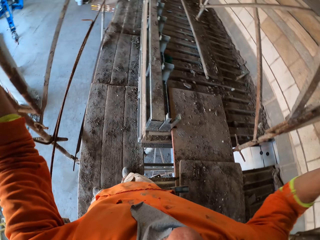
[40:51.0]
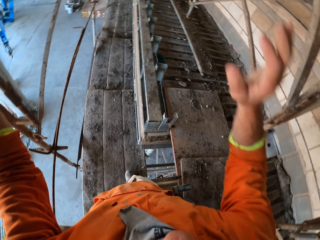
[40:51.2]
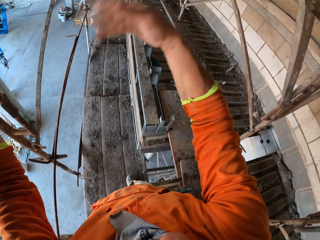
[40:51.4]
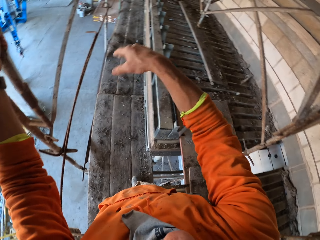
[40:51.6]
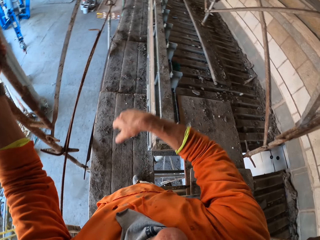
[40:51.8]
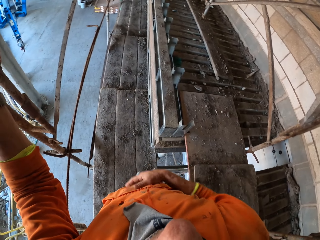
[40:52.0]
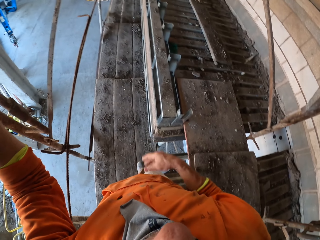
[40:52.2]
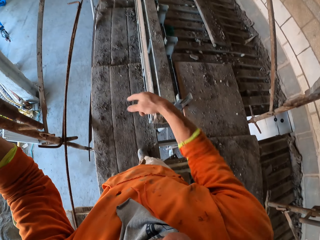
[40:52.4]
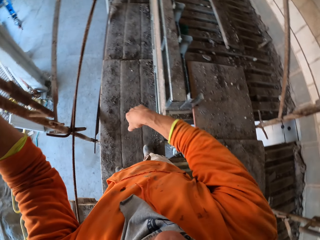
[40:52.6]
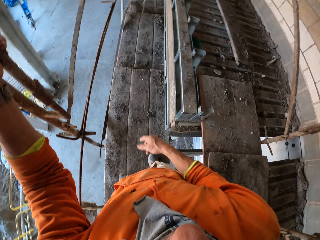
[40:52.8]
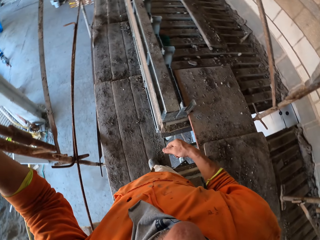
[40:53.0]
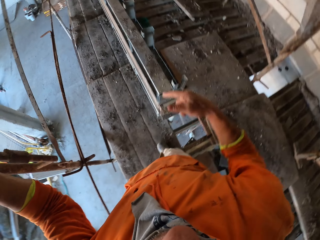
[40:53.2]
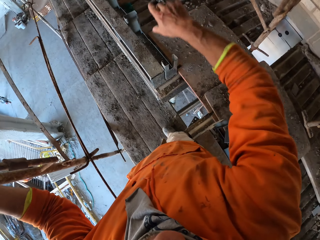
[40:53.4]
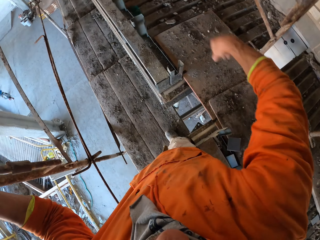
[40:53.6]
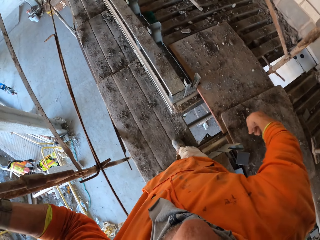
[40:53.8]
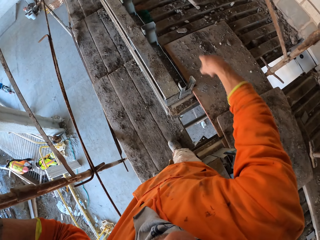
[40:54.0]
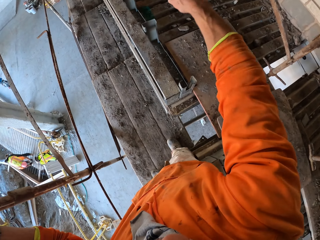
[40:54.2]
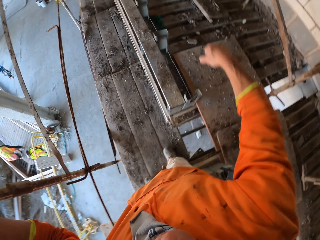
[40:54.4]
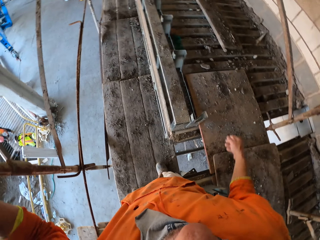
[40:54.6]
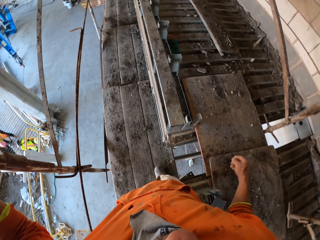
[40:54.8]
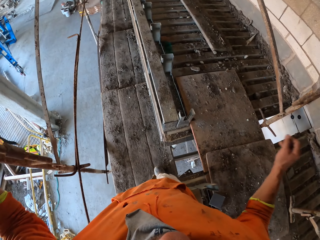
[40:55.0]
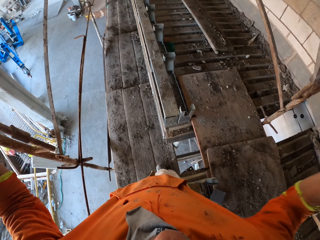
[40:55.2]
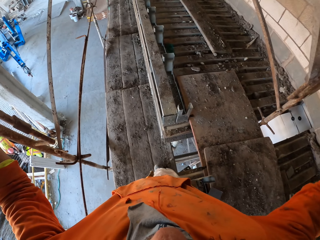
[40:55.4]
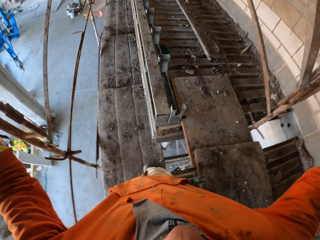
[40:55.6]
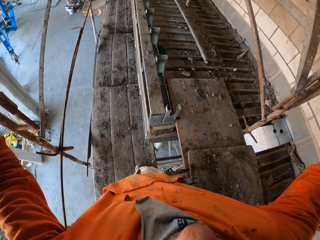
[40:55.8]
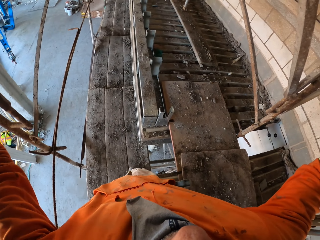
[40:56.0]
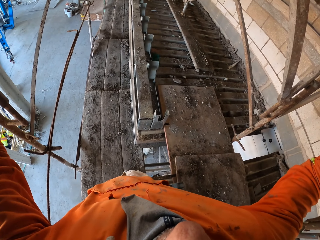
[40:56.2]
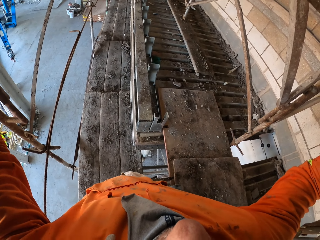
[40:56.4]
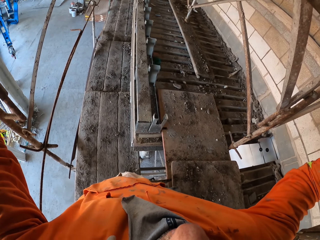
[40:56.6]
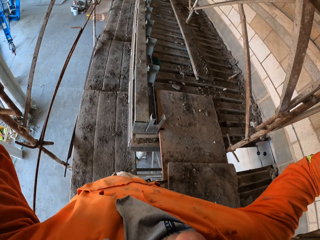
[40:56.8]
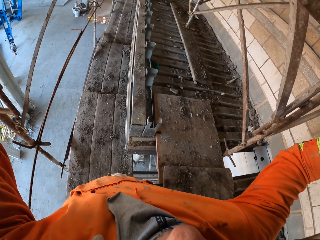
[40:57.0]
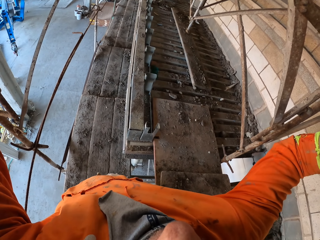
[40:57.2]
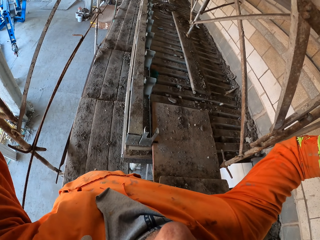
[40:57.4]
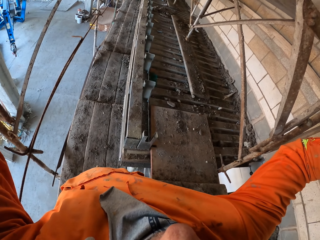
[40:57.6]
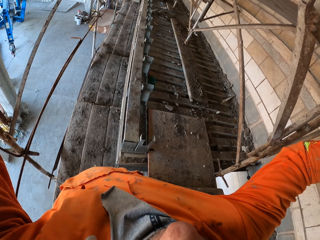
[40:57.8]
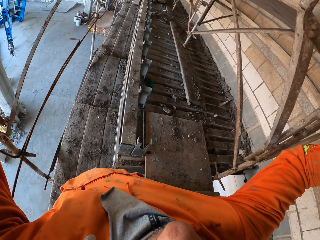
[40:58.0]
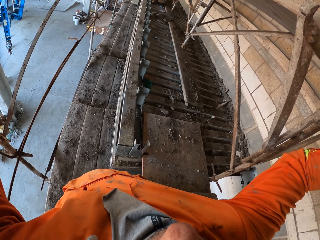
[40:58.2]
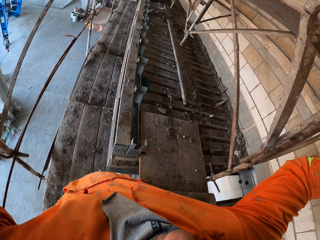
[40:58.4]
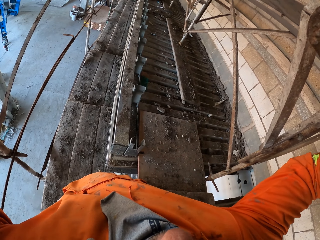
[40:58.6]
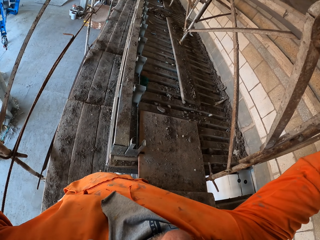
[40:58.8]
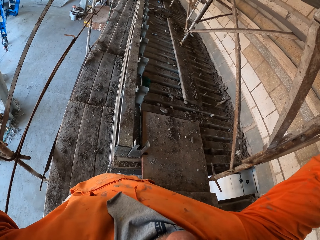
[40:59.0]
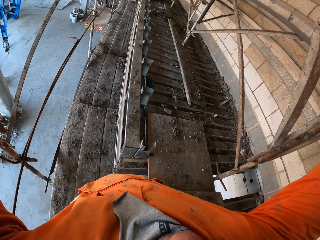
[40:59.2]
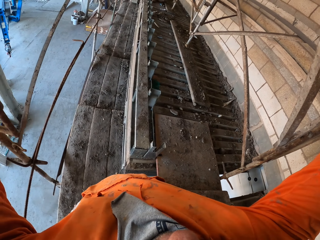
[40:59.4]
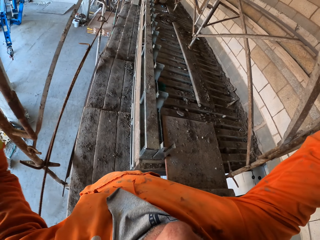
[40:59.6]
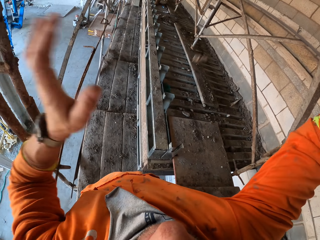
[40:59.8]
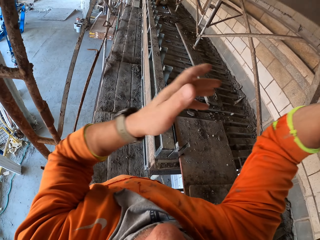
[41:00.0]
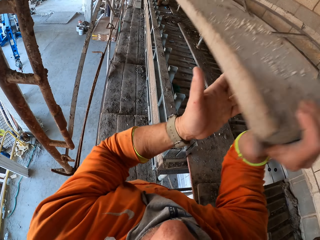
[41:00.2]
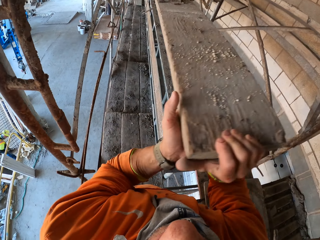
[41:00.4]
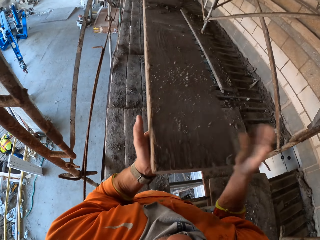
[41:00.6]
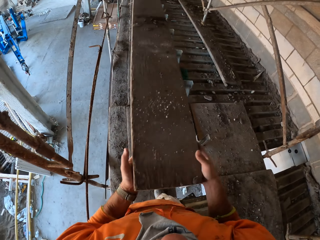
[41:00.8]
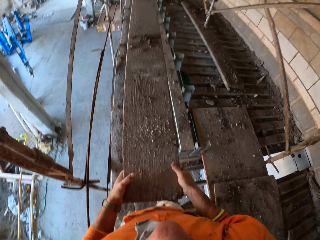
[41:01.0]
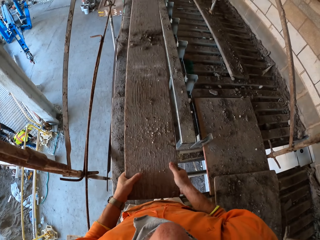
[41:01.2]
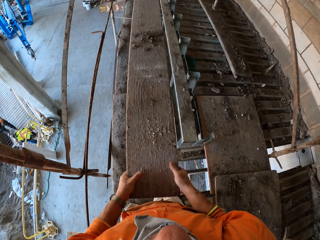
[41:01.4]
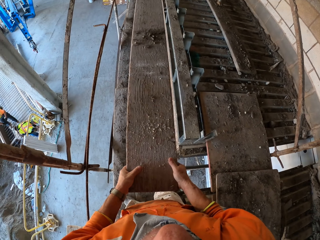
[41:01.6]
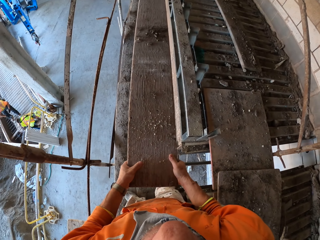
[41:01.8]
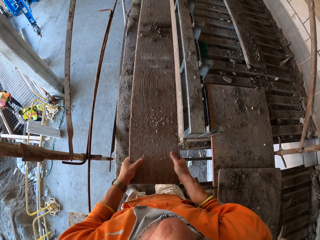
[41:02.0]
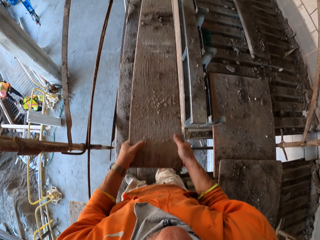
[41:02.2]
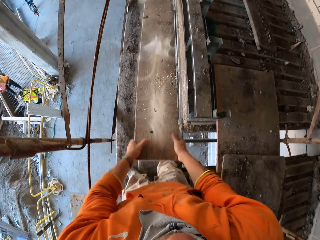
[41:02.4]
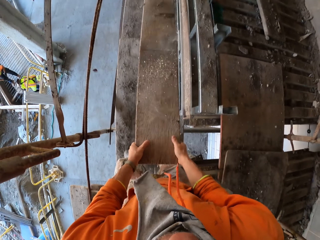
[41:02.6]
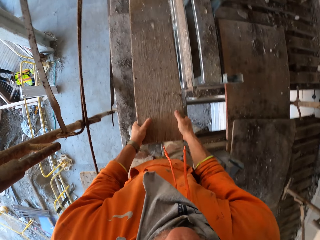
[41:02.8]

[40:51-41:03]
The camera wearer moves the right hand repeatedly. They lift a hand. They lift wood with the right hand. They hold the wood with both hands.

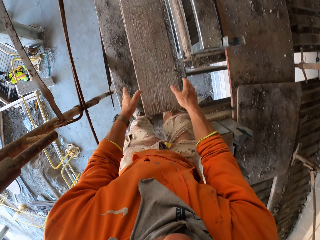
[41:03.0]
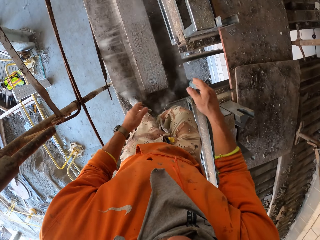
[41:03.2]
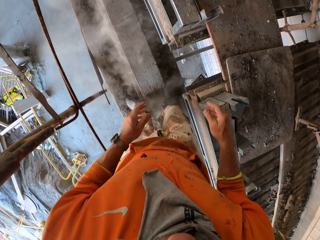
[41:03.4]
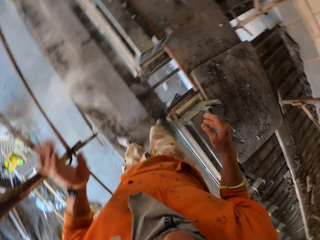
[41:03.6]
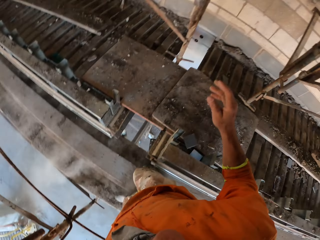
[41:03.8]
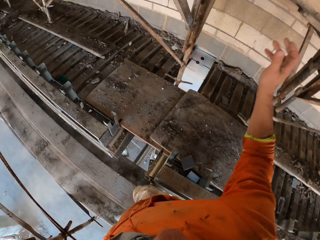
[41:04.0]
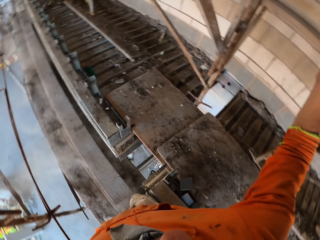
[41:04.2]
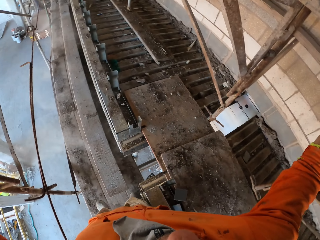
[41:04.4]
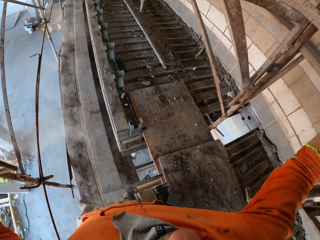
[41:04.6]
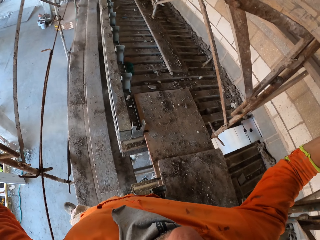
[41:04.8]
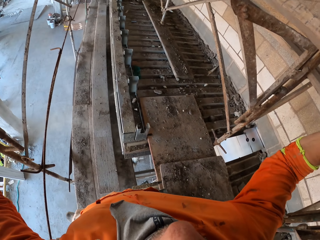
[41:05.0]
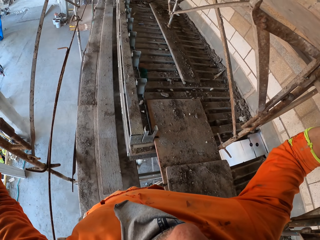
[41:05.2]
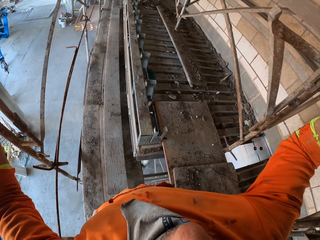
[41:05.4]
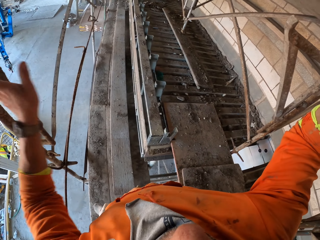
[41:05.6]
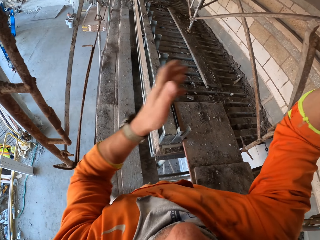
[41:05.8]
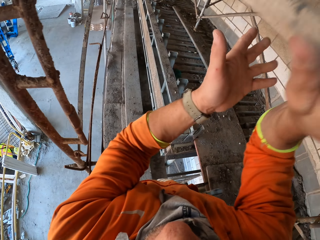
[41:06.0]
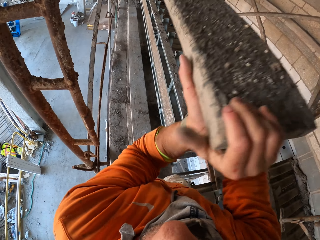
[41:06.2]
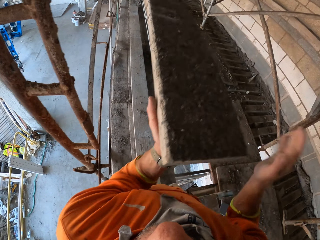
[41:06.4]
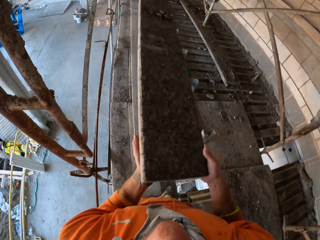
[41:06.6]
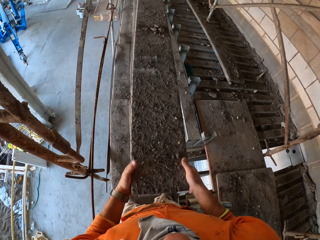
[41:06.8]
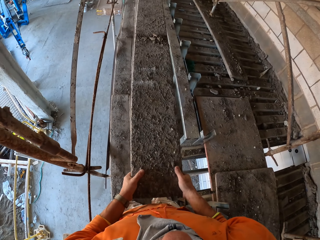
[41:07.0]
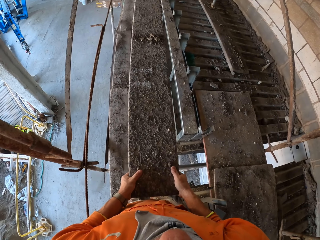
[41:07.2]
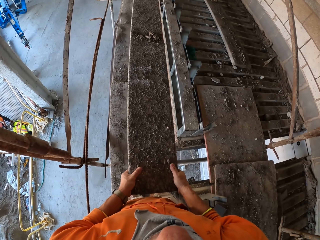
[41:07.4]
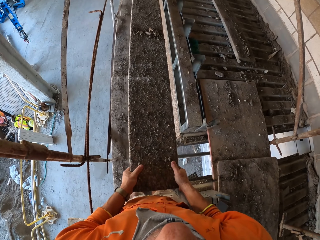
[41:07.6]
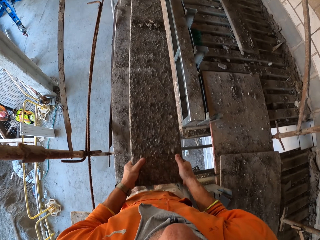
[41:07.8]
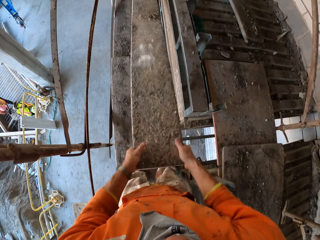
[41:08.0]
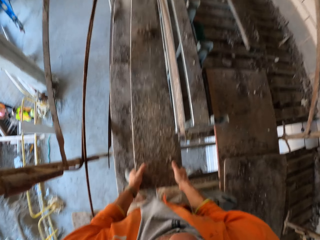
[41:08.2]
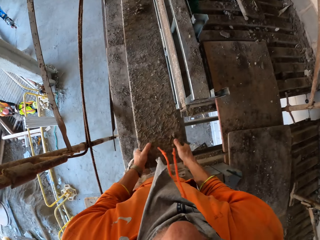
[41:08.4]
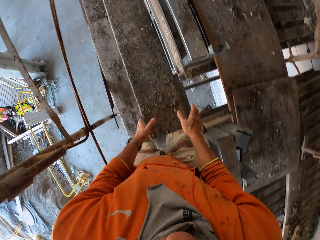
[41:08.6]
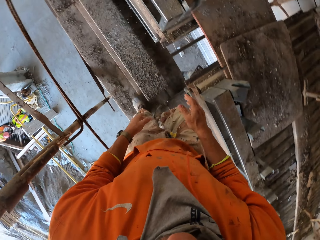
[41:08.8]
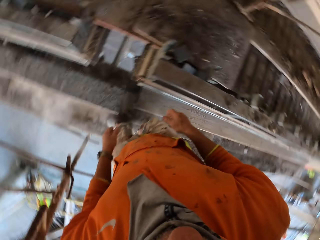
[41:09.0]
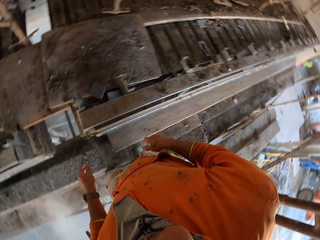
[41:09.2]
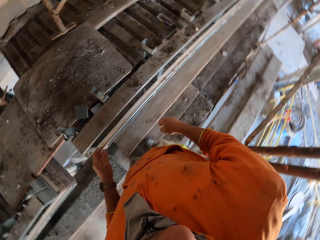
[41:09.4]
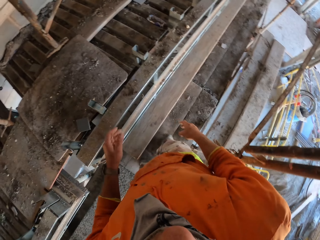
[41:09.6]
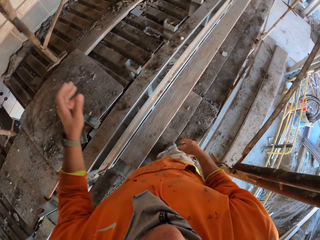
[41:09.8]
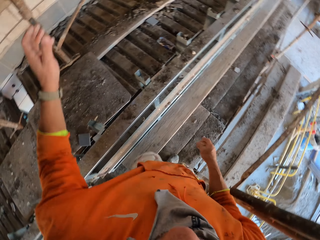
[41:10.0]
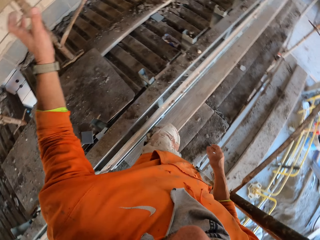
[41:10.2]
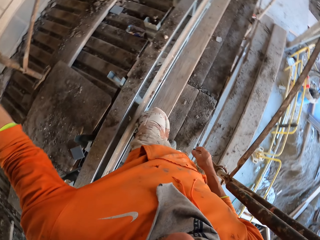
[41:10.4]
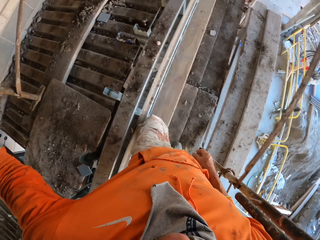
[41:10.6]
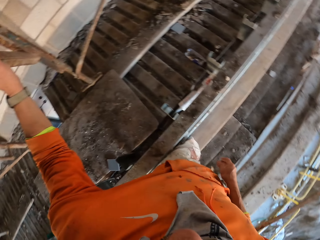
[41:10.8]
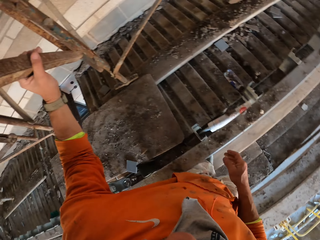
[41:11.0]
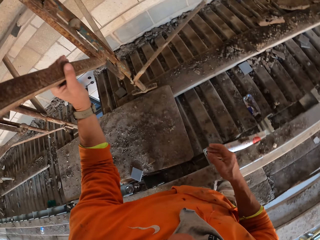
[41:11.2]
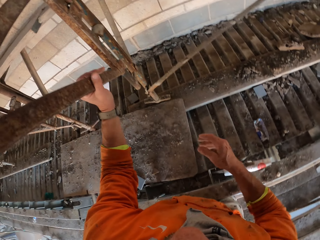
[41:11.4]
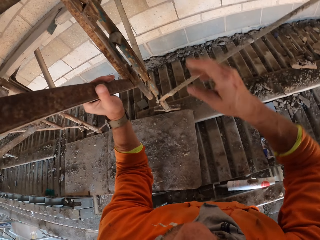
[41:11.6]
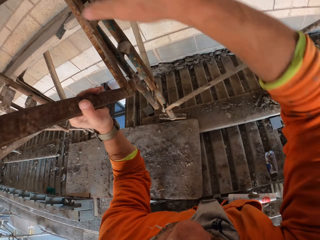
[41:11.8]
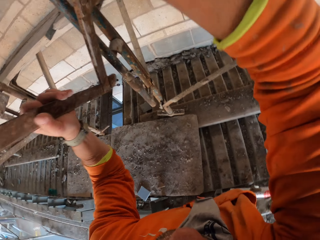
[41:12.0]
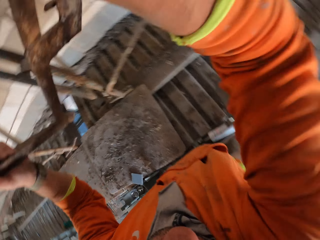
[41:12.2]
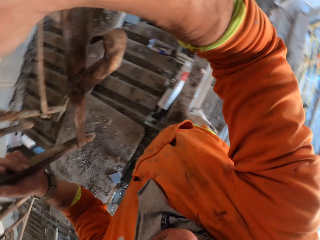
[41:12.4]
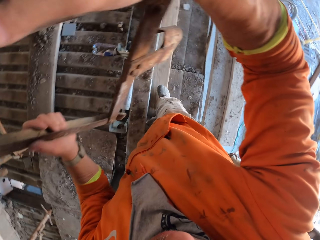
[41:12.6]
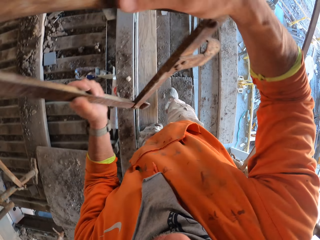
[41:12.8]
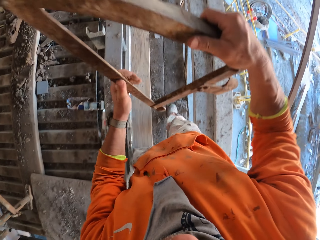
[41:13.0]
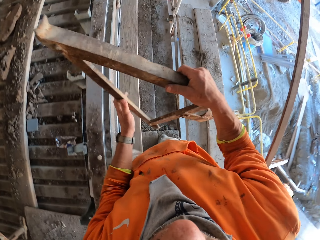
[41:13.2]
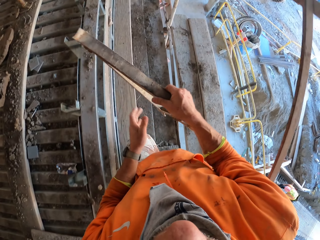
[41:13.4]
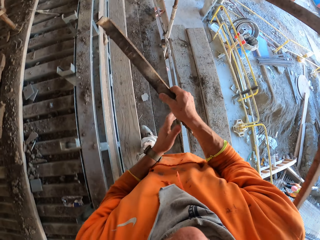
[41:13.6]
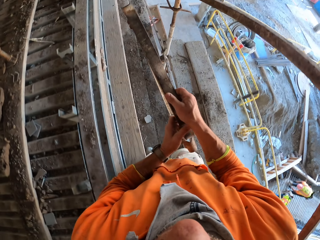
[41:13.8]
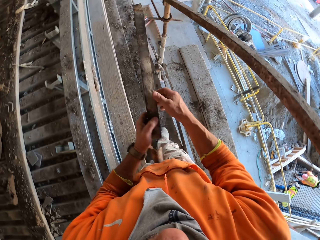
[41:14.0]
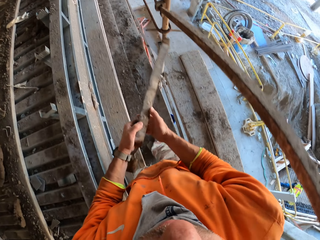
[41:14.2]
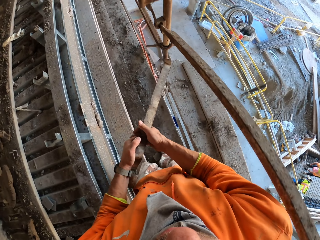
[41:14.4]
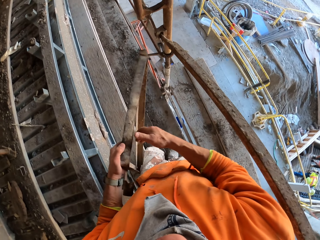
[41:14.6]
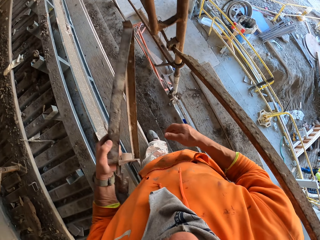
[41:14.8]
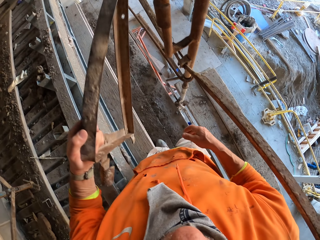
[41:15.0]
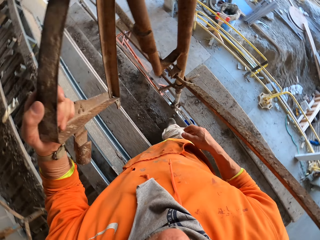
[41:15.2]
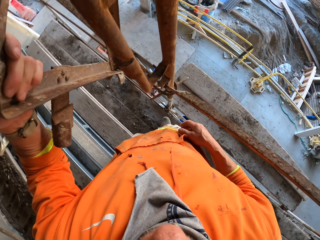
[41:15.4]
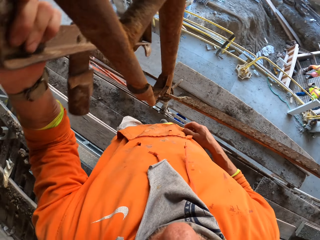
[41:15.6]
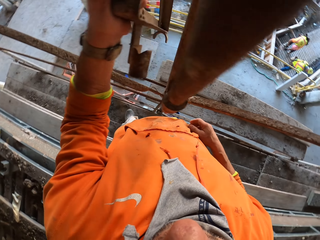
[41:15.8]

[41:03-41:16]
The camera wearer throws the wood down. They lift wood with the right hand. They hold the wood with both hands. They throw the wood down. They turn around. They step on wood. They hold a shelf bracket with the left hand. They carry the shelf bracket with both hands. They pick up metal. They turn around. They remove a hand from the metal and hold the metal.
